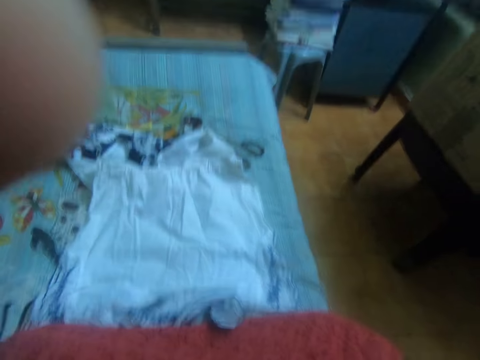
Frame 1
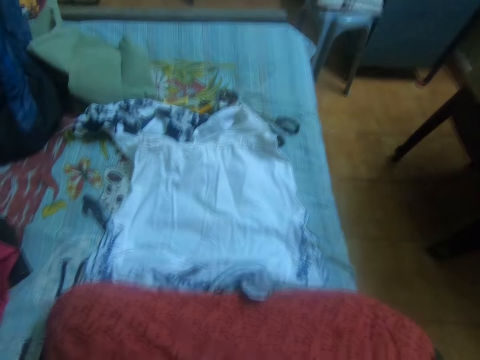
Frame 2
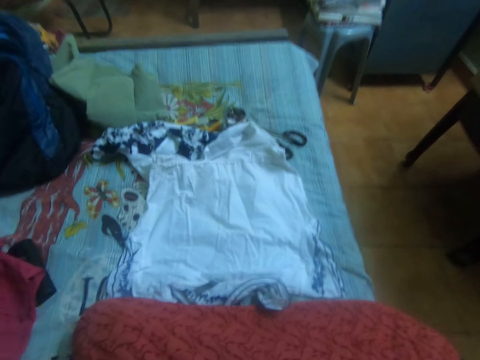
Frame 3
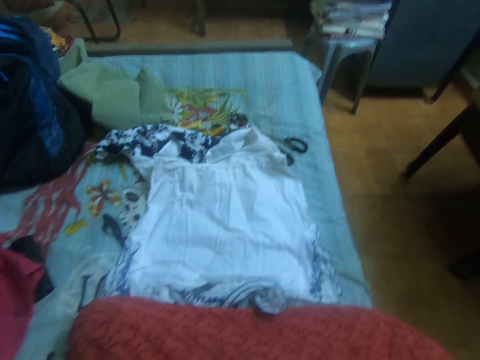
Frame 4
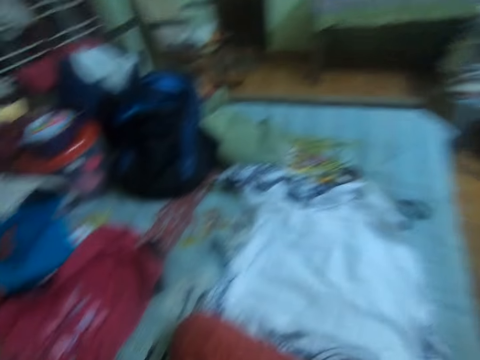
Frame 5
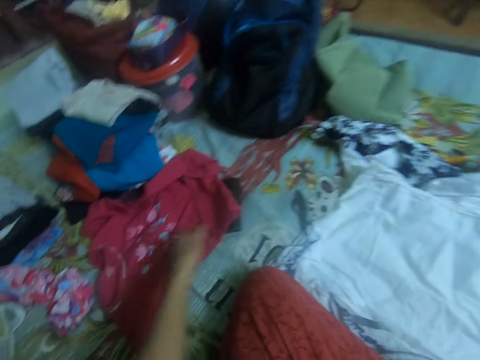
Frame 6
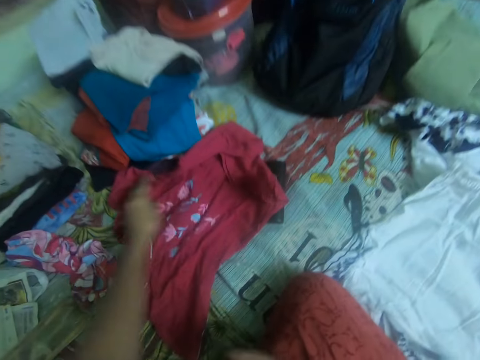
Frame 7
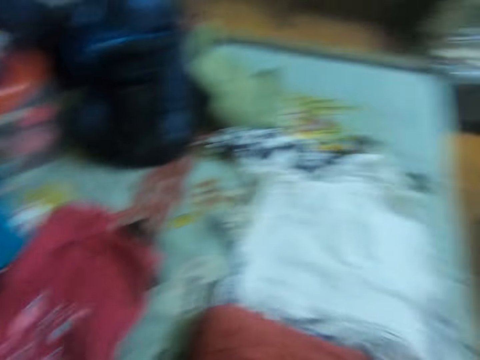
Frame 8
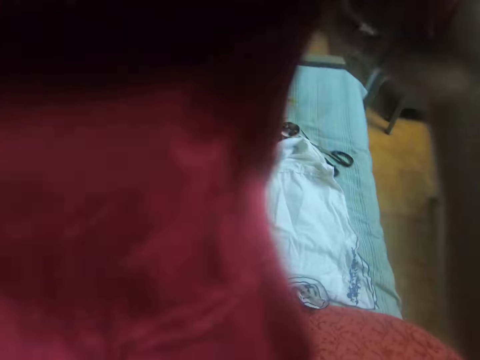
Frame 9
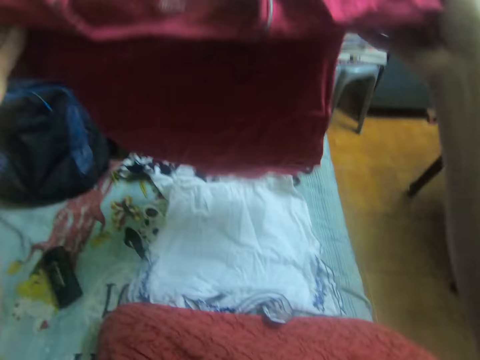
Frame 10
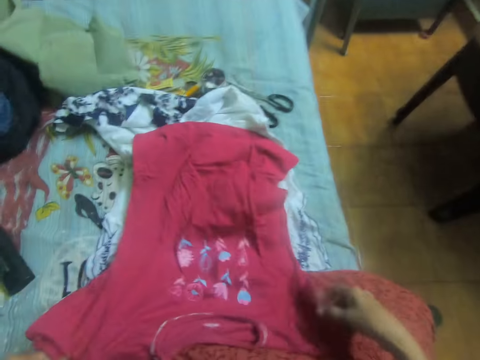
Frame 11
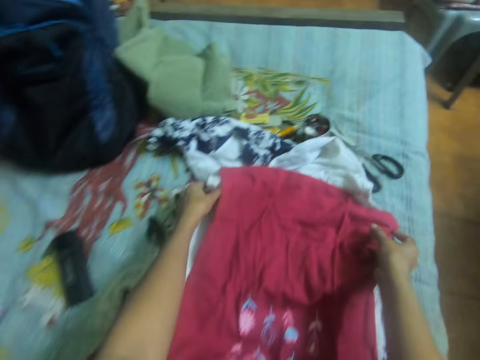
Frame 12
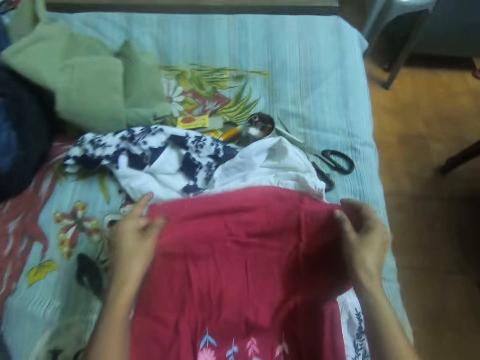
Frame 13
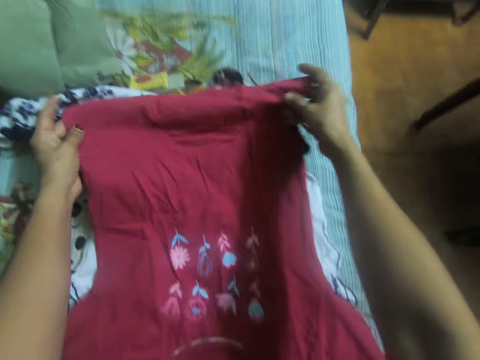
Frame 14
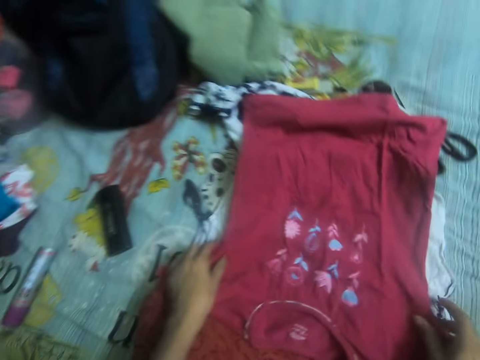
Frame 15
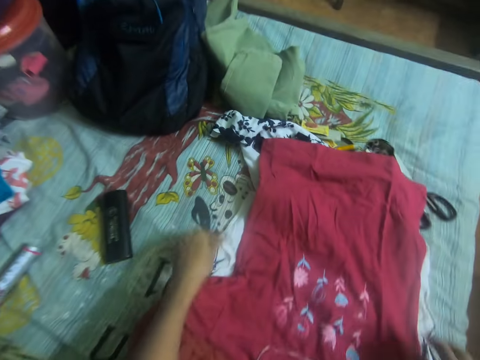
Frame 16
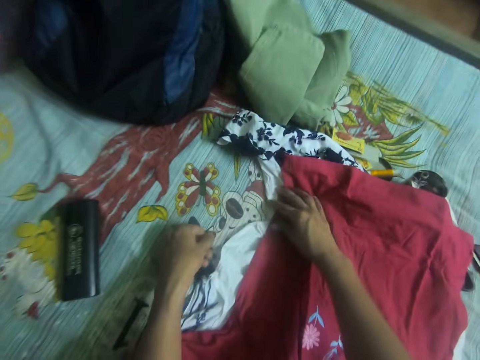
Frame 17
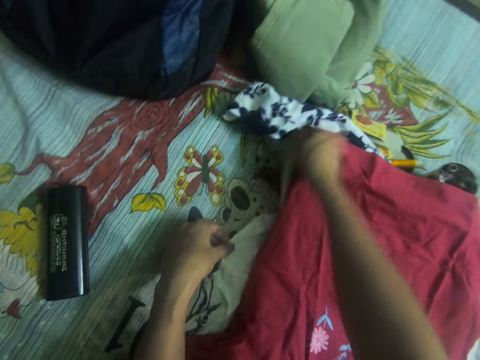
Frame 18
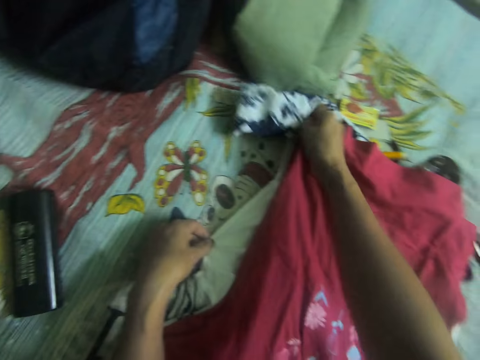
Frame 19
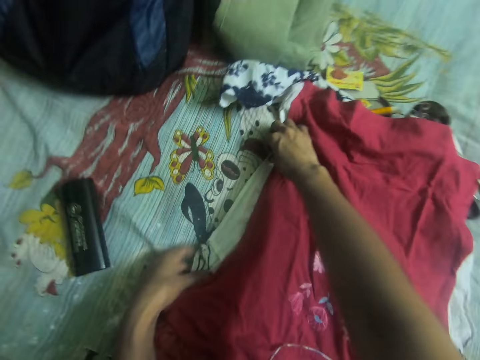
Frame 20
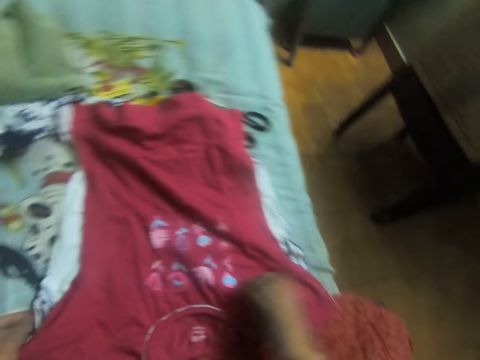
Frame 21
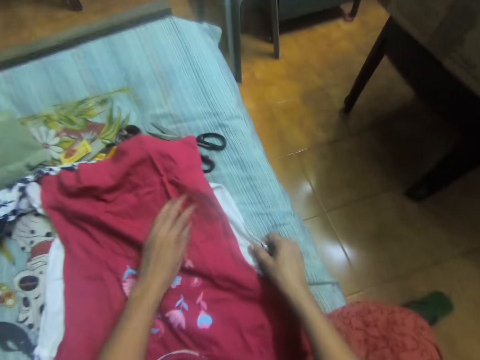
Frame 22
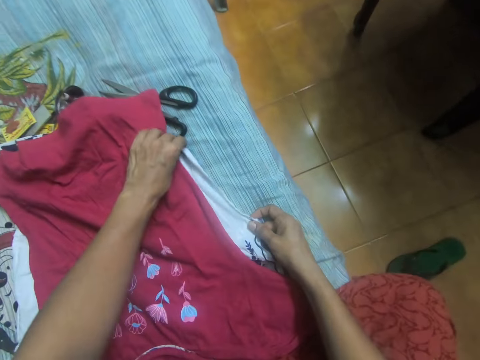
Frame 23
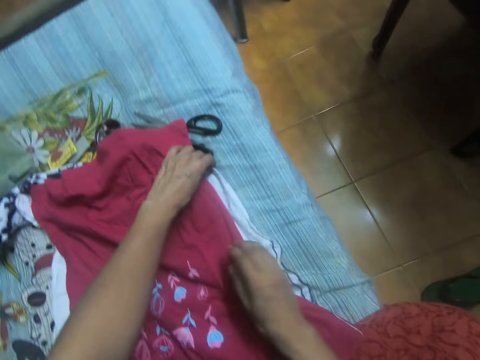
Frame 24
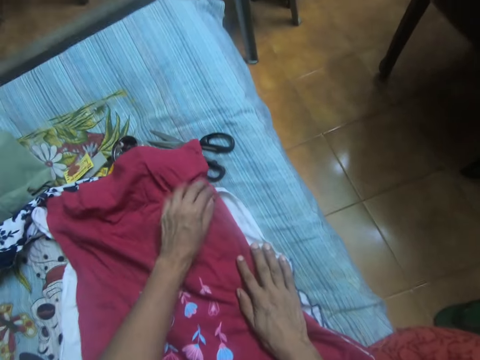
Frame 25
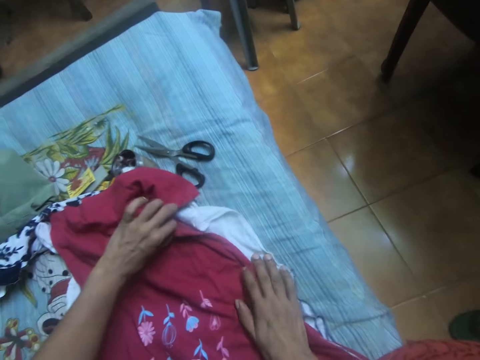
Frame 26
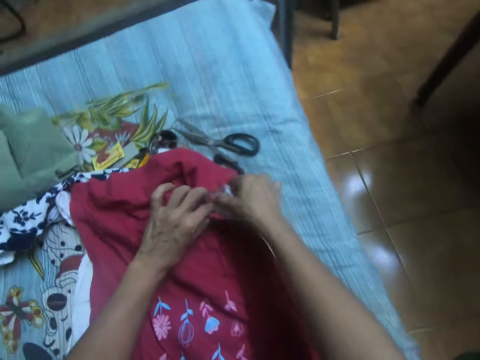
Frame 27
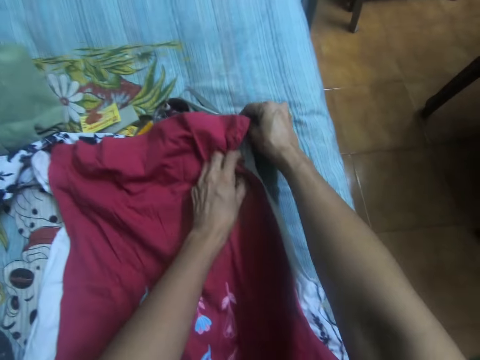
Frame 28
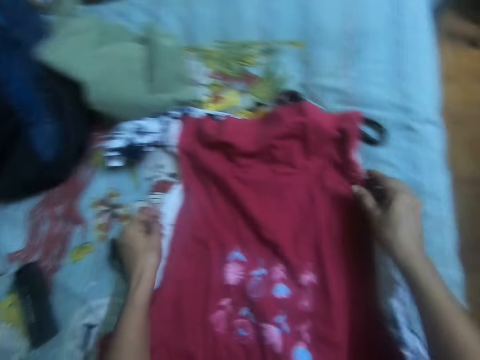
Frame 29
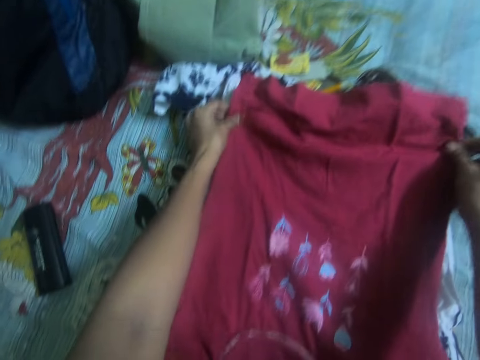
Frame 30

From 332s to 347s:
The camera wearer carries a cloth from the bed with her left hand. She picks up a maroon cloth. She lays the maroon cloth against the white cloth on the bed with both hands. She straightens the cloth on the bed with both hands. She aligns the cloths.

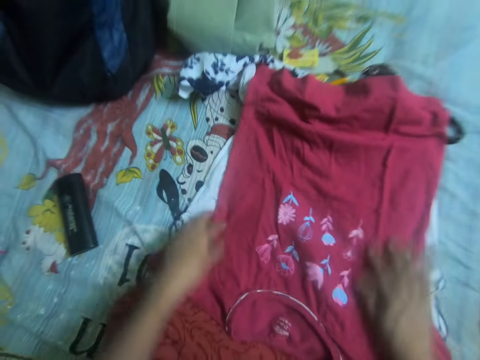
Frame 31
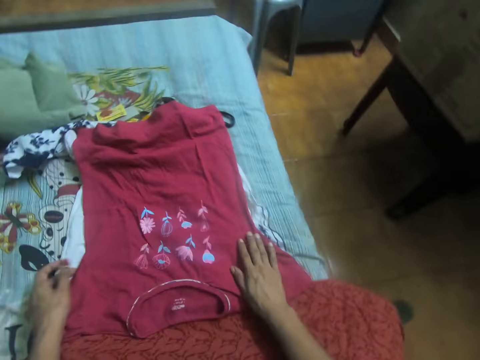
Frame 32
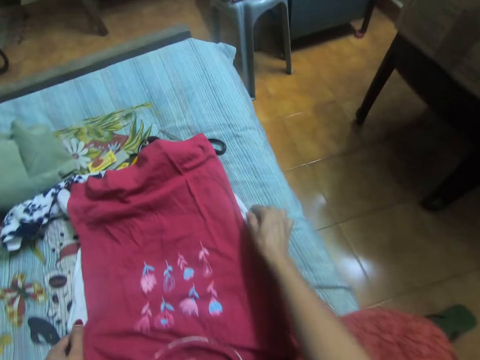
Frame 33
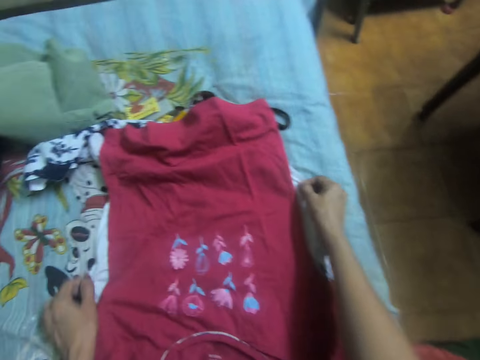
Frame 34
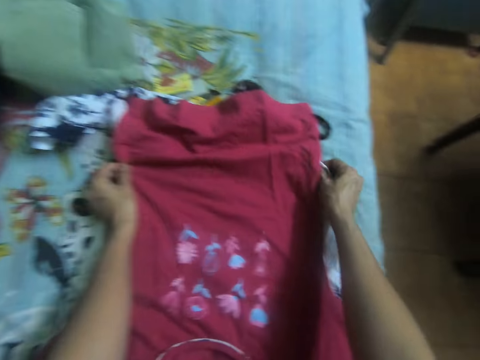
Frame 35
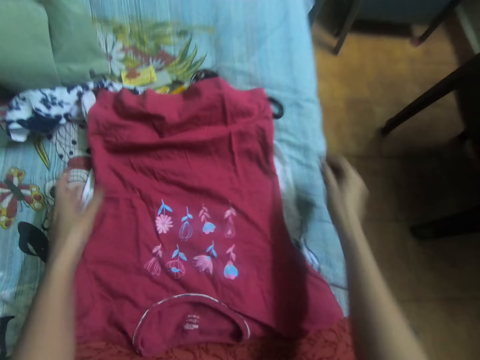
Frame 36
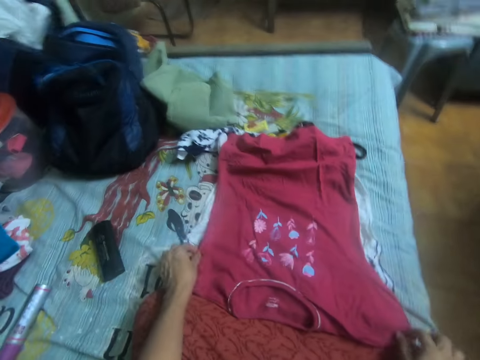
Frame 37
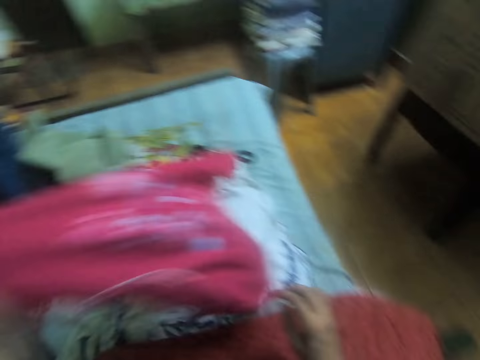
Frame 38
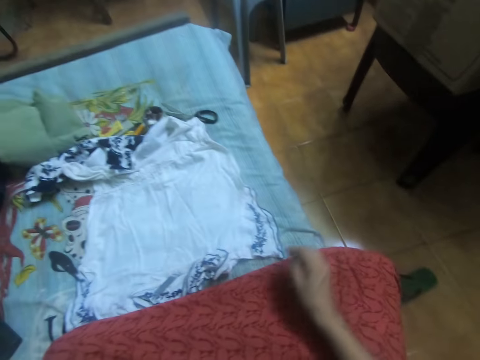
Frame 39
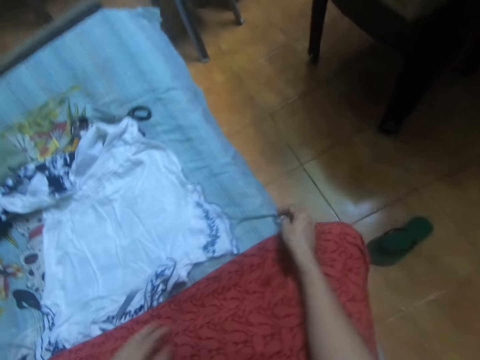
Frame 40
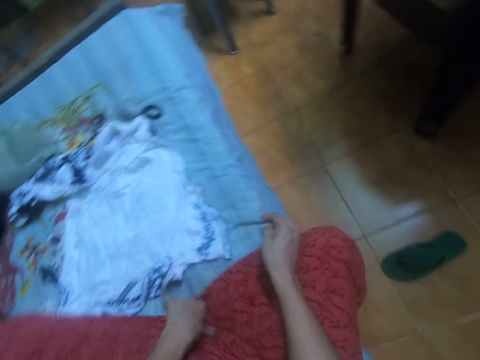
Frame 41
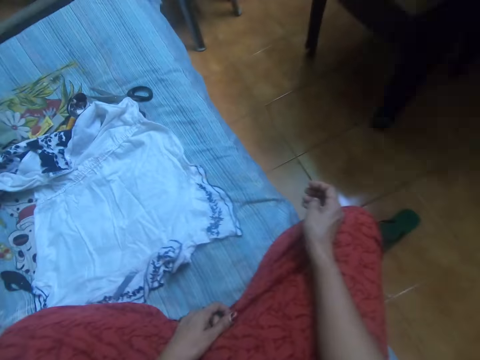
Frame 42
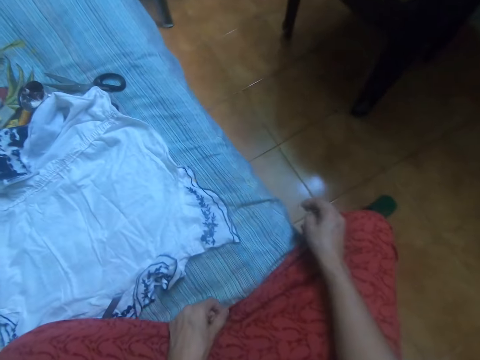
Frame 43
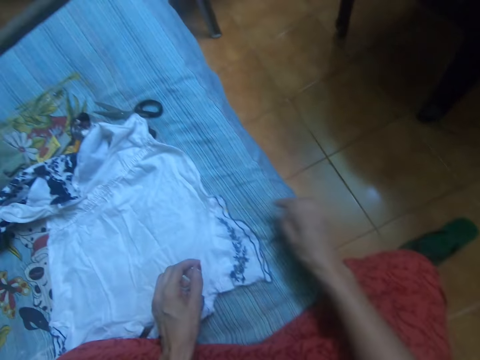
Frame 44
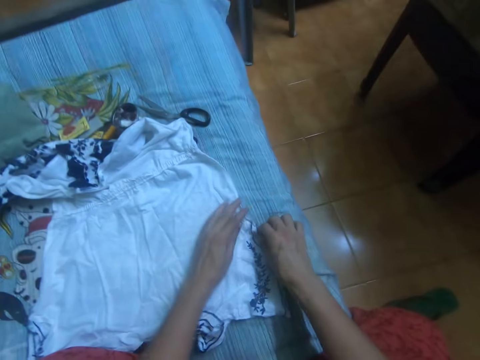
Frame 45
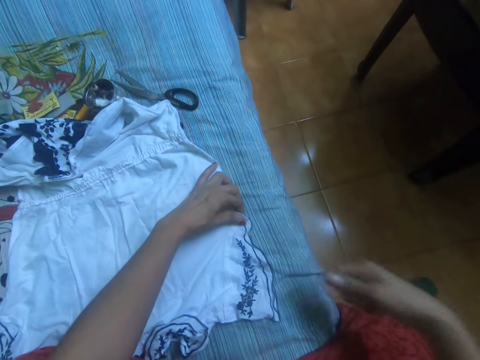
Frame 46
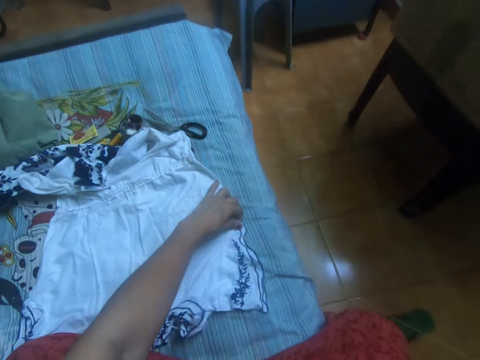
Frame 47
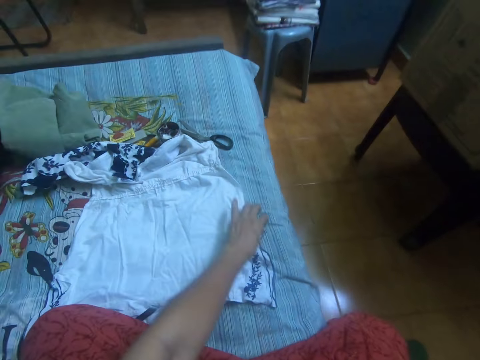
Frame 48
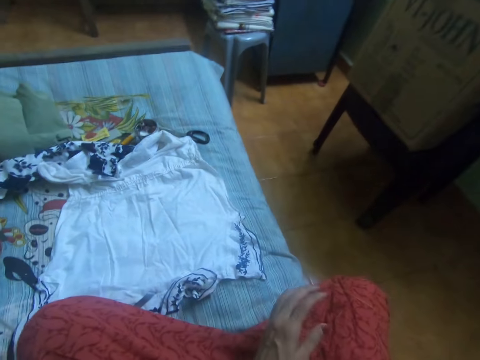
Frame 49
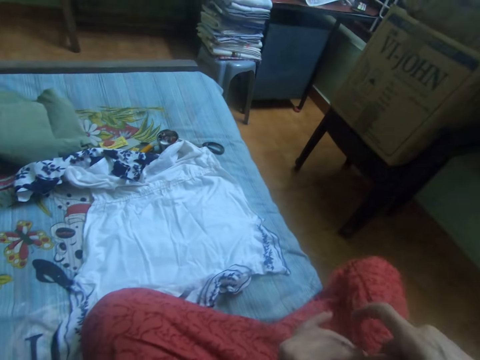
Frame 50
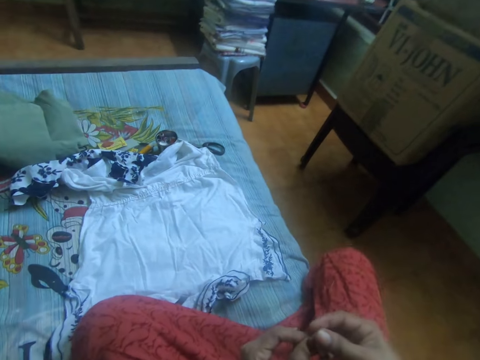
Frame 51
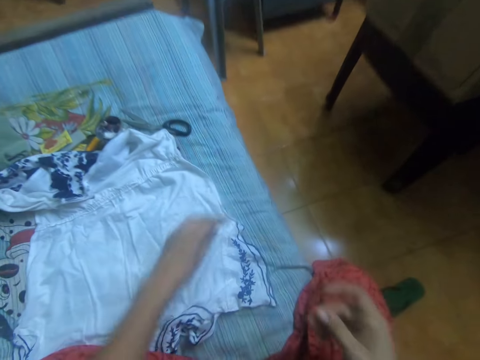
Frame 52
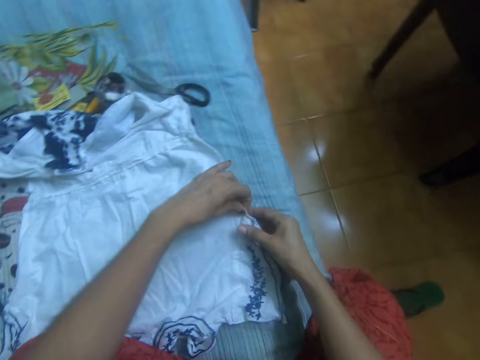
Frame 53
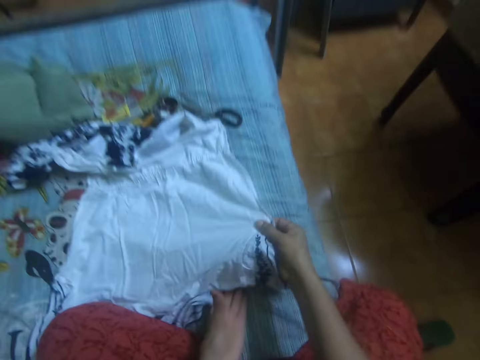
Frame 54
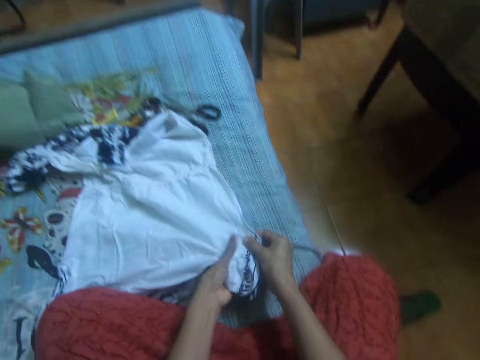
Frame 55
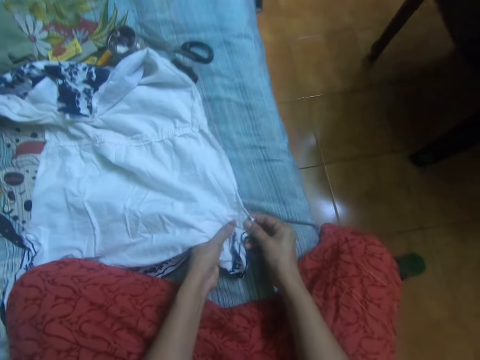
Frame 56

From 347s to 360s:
The camera wearer removes the maroon cloth. She carries the cloth from the bed with her left hand. She sews a cloth with a needle and a thread in her right hand. She holds the white cloth. She pulls the sewing thread.
